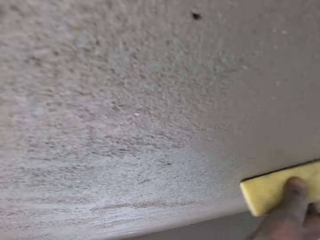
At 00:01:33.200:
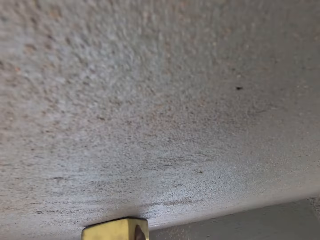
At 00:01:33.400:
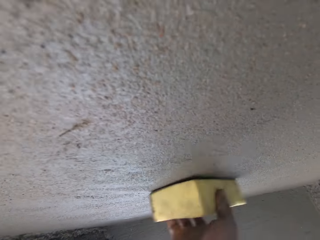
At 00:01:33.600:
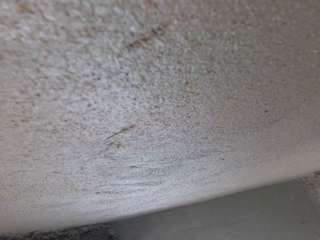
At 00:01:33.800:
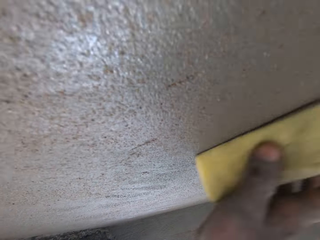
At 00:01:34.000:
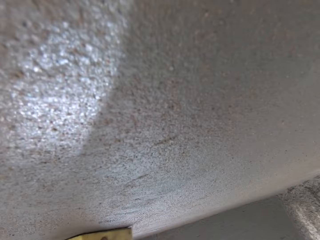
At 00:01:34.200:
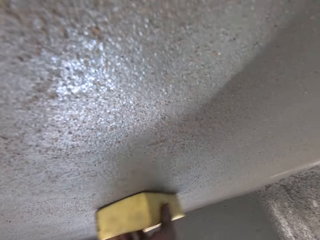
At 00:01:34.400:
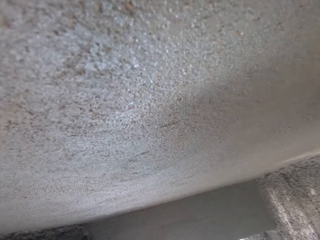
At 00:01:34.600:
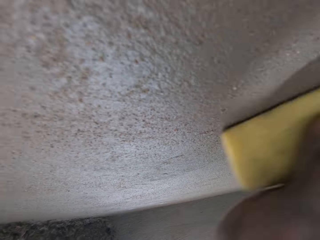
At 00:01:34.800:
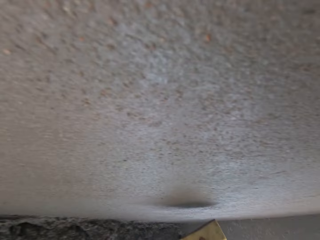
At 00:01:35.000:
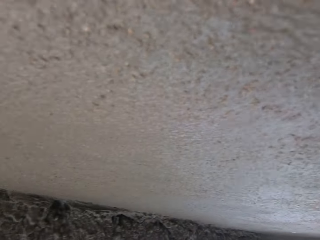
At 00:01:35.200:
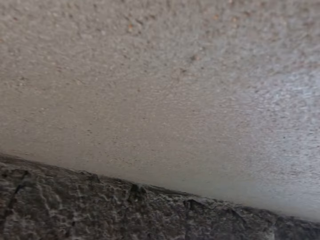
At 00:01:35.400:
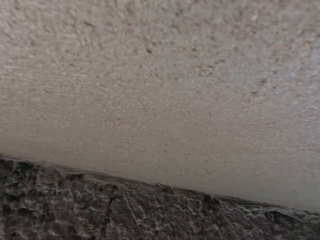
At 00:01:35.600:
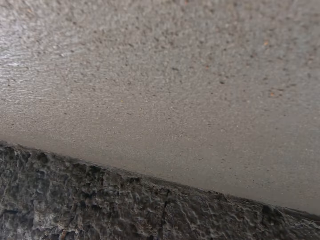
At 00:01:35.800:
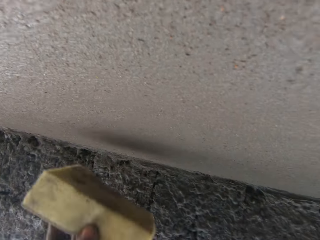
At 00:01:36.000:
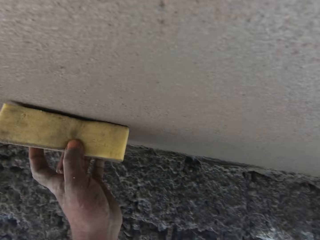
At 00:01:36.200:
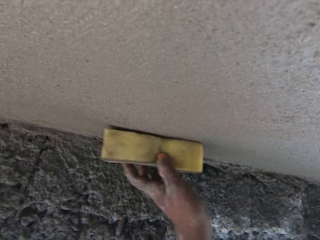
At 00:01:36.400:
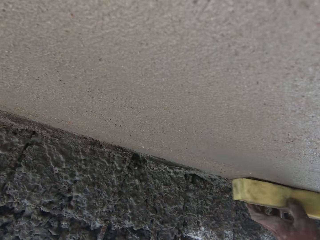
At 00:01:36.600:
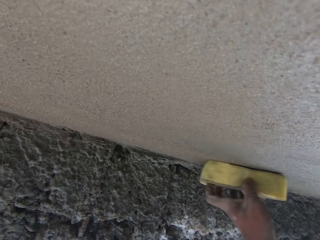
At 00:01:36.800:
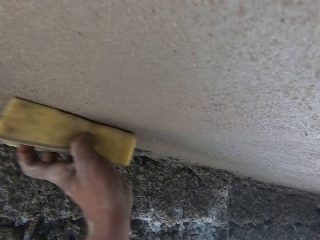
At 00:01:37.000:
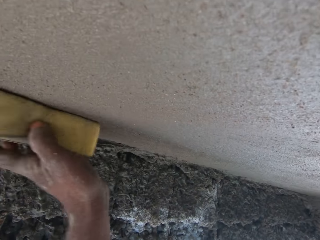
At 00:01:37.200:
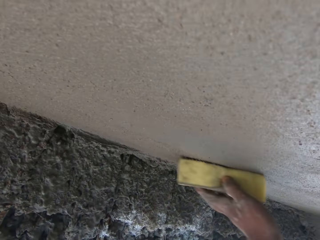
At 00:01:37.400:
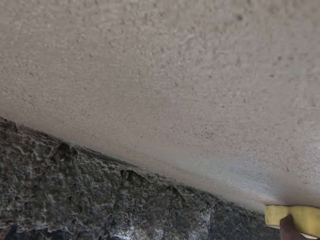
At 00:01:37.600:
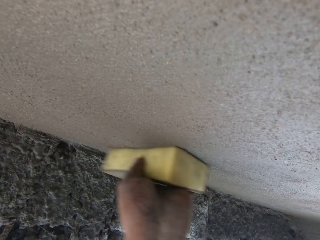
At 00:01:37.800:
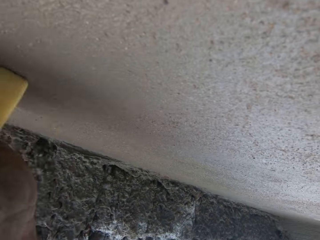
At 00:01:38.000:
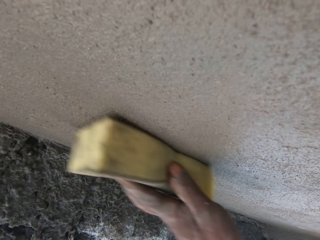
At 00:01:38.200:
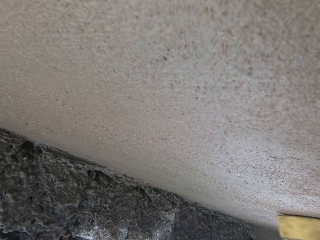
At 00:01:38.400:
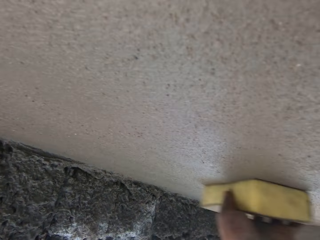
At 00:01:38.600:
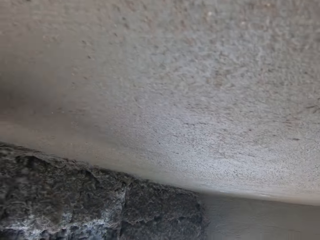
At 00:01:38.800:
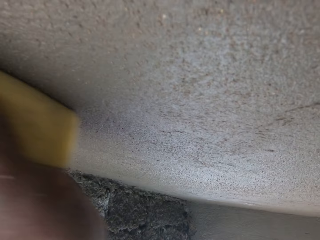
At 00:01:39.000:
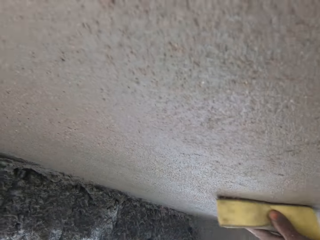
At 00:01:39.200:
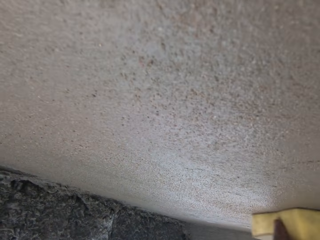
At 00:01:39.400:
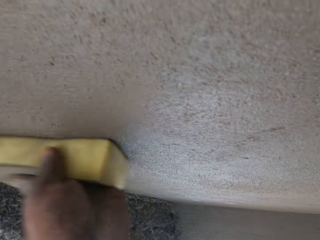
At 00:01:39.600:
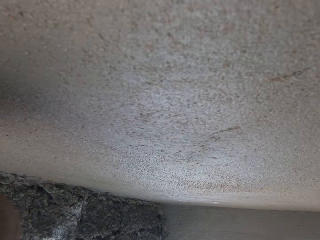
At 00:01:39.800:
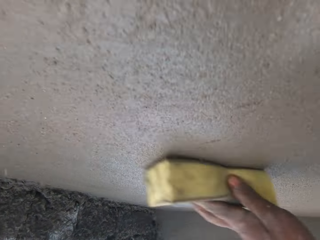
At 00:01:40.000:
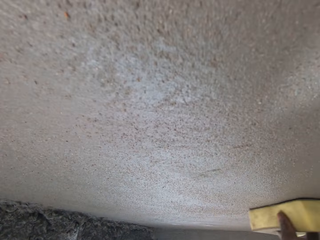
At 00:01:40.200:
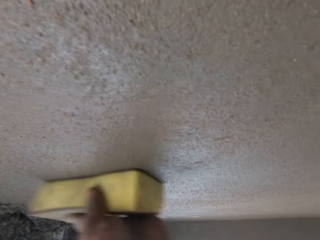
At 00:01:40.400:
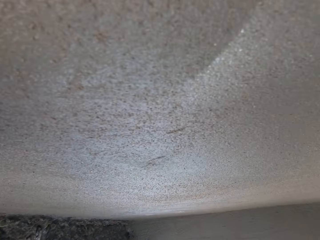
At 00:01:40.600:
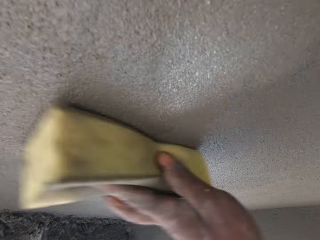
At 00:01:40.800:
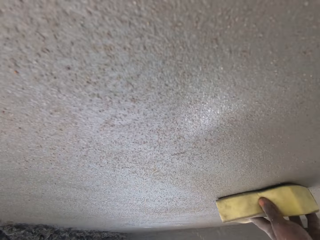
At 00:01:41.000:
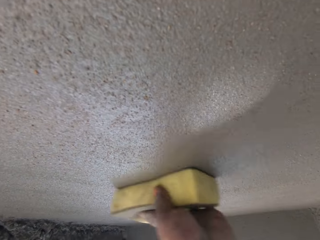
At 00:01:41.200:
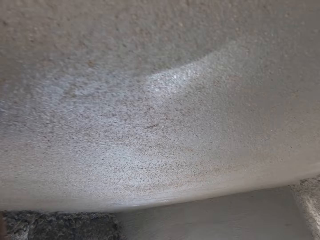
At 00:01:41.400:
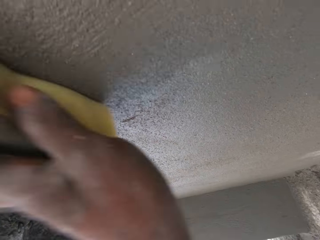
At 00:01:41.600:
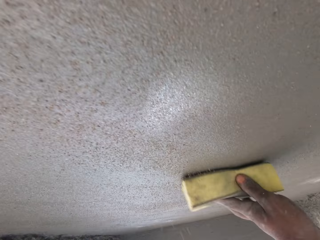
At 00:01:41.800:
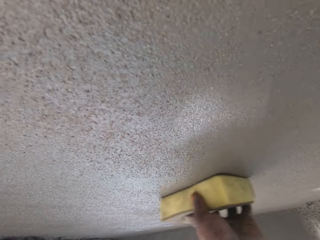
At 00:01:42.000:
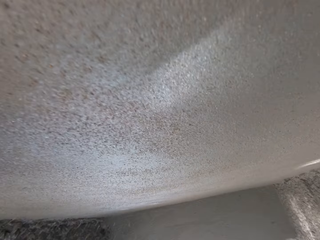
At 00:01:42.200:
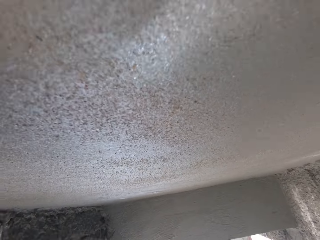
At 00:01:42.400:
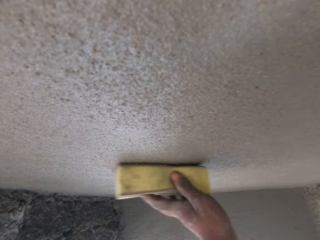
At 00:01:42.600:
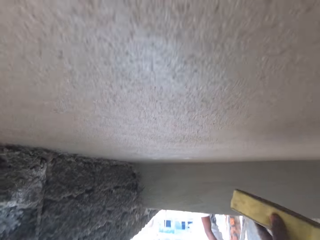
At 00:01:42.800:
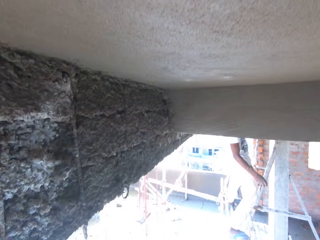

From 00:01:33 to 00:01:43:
The camera wearer converses.

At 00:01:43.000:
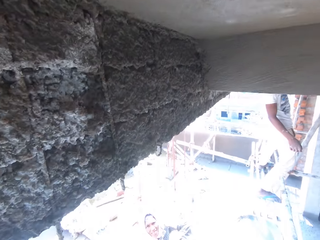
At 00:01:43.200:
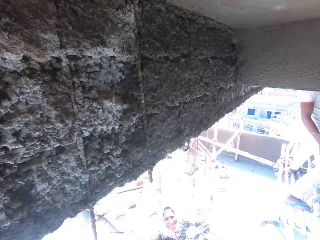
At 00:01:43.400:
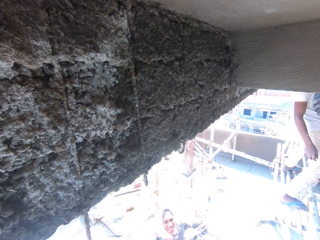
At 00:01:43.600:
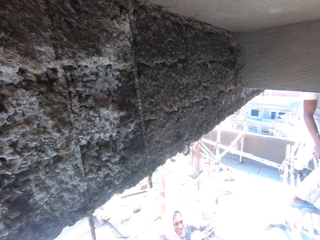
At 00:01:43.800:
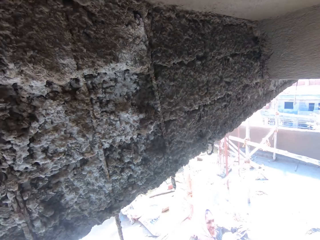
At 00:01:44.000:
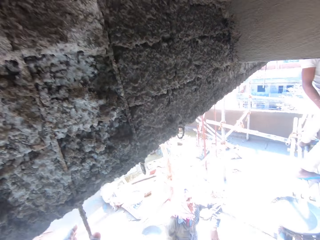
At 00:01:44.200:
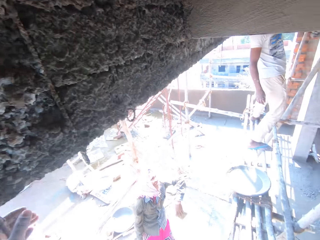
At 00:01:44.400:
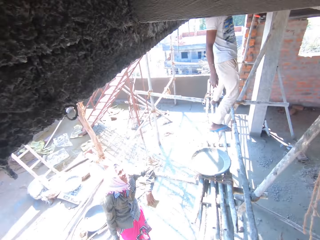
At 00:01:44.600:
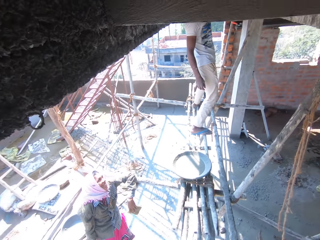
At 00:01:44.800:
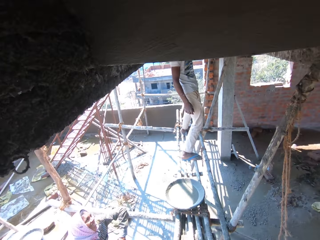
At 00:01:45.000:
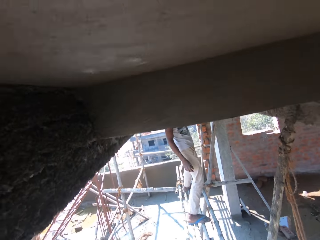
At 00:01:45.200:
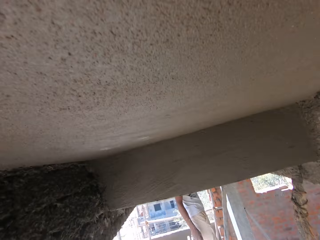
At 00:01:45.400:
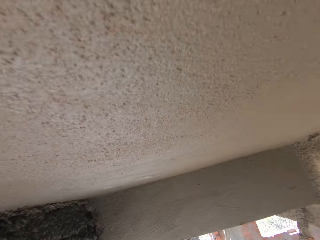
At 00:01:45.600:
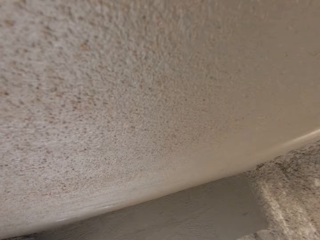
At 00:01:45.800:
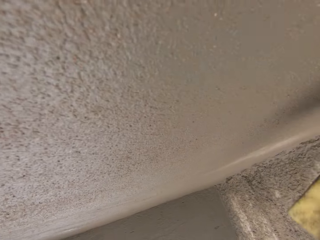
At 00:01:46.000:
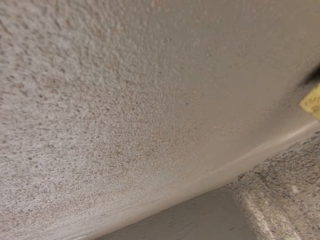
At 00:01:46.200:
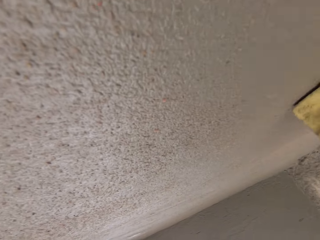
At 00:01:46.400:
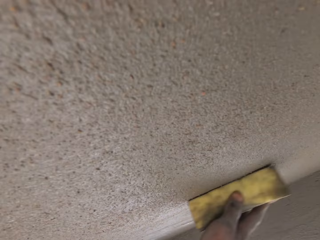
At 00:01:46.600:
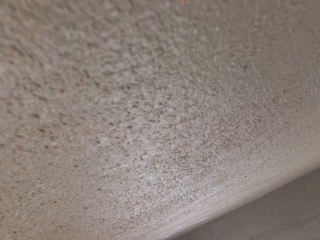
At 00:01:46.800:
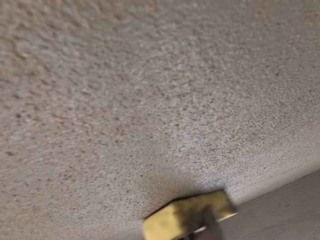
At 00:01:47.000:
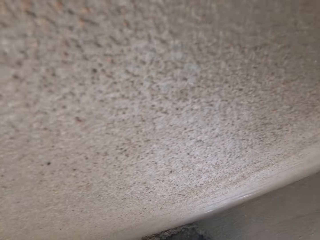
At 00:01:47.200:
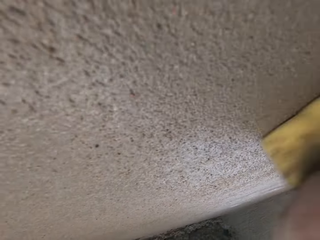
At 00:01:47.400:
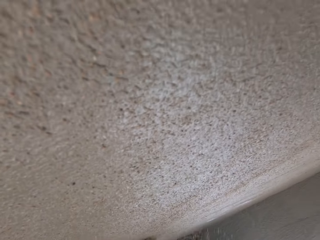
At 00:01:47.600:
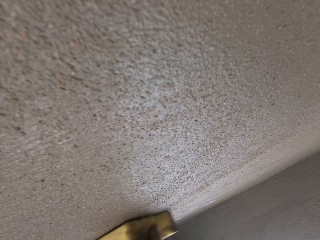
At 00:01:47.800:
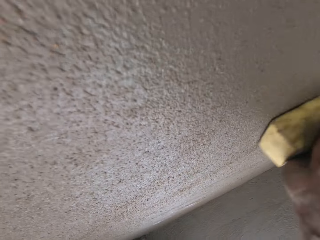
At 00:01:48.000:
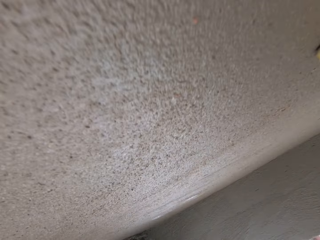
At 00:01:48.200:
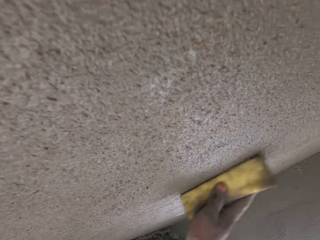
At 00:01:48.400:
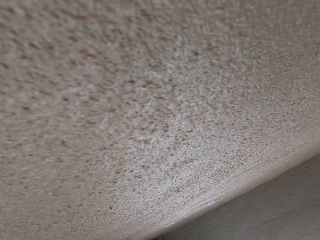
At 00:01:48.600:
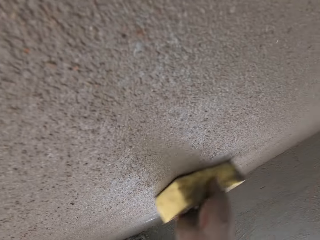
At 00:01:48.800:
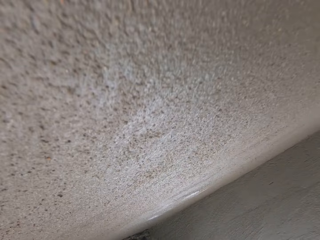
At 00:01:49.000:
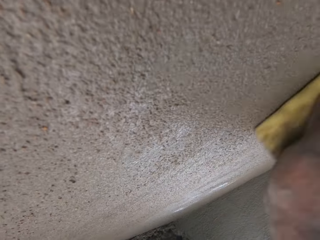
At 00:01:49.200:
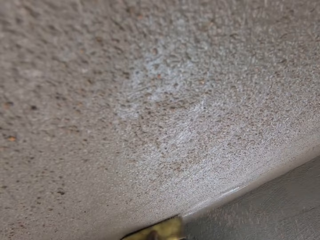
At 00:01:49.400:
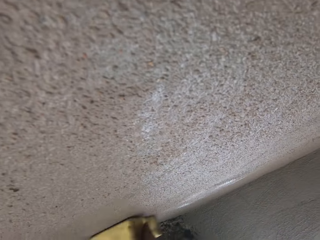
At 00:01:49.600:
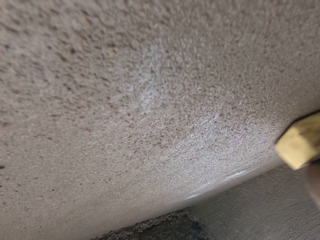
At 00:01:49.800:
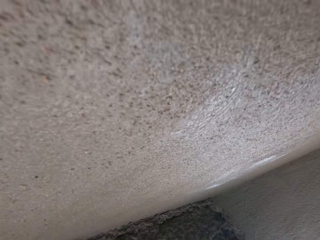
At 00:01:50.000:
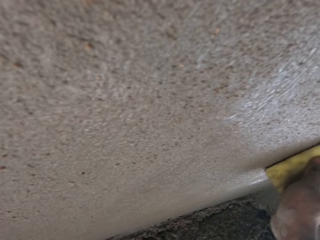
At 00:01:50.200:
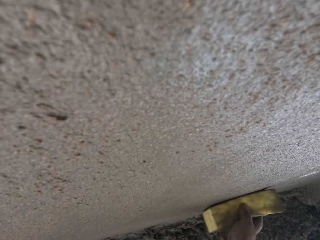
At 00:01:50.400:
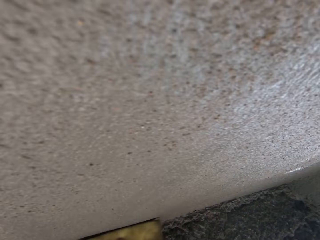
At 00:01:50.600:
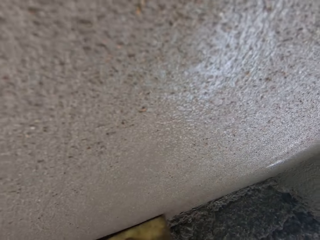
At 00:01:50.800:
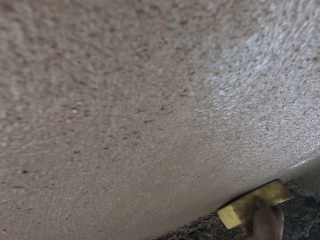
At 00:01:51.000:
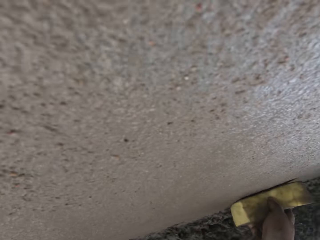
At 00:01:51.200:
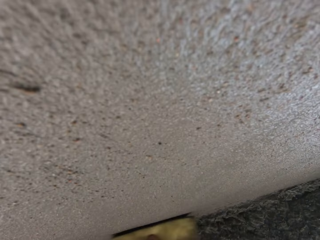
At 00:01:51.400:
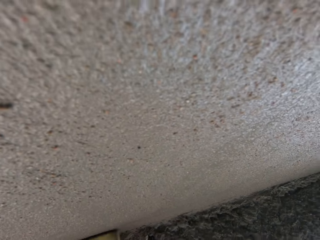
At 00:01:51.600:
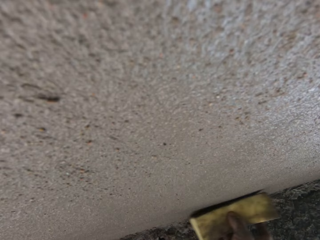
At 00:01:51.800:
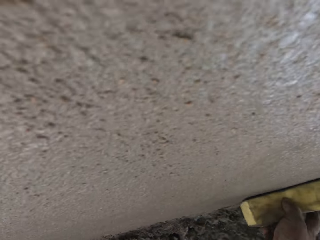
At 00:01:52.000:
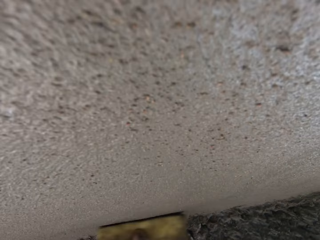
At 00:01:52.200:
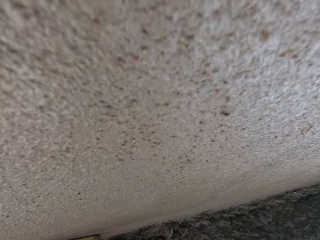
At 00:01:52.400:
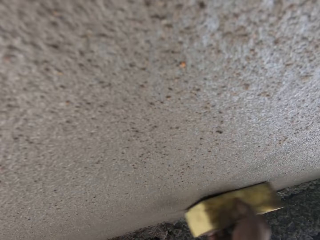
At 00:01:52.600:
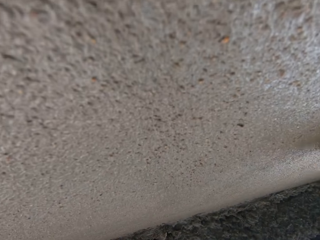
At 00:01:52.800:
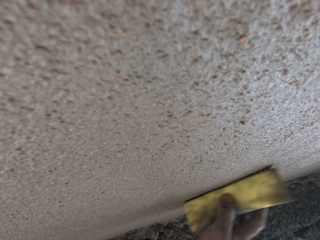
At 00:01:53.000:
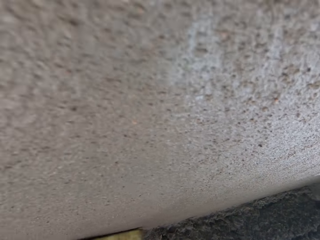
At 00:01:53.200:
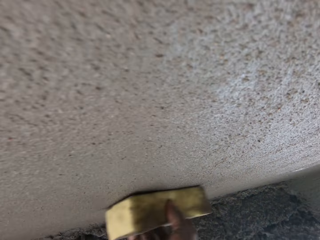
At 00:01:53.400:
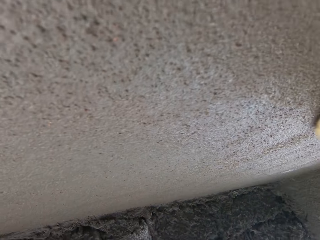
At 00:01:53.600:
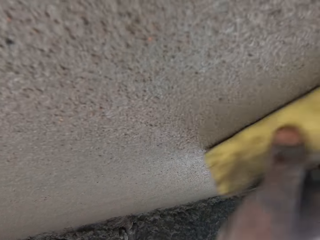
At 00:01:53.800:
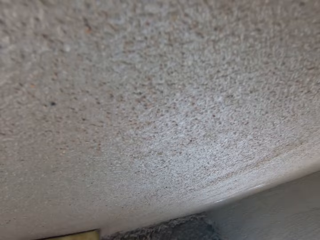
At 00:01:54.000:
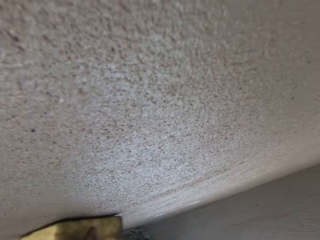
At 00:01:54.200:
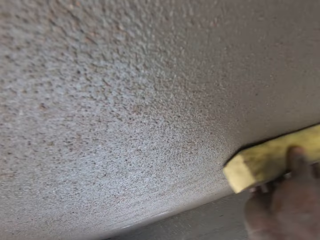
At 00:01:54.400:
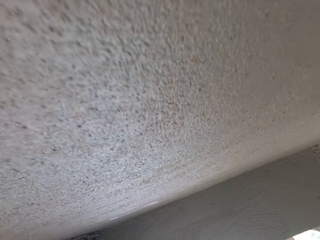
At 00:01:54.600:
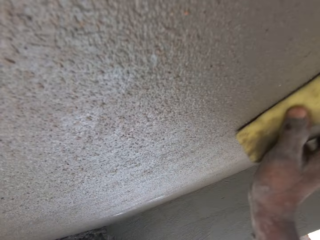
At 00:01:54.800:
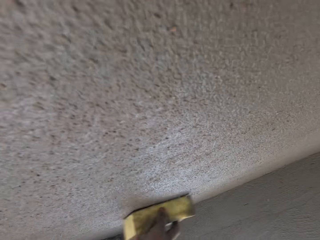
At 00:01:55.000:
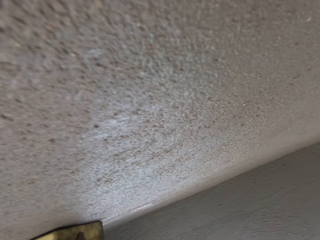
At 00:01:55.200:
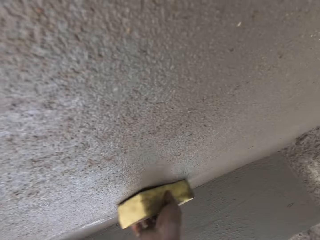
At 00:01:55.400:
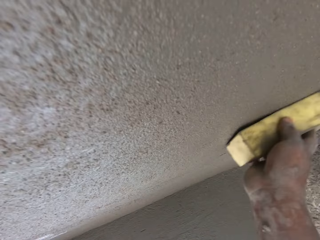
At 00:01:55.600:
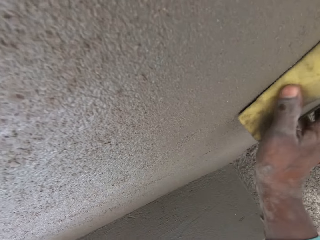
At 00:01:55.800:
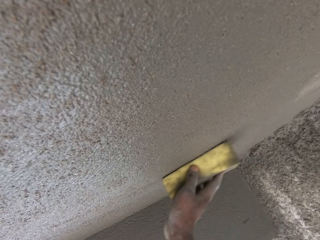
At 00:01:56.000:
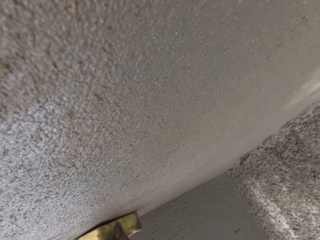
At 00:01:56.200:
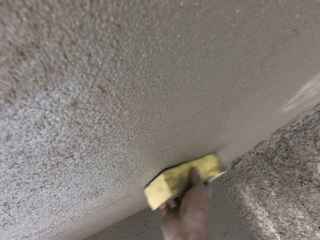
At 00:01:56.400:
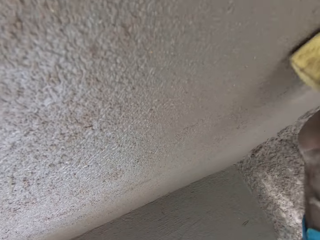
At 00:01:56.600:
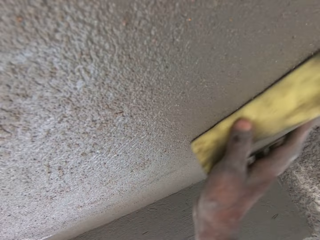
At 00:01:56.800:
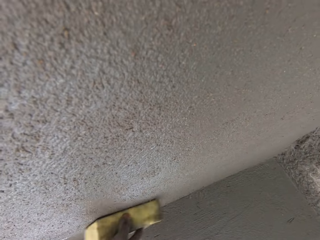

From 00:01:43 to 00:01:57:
The camera wearer converses. They look around. A person converses with the camera wearer. The camera wearer converses with the person. They smoothen the wall. The person converses with the camera wearer. The person converses with the camera wearer again. The camera wearer converses with the person.
